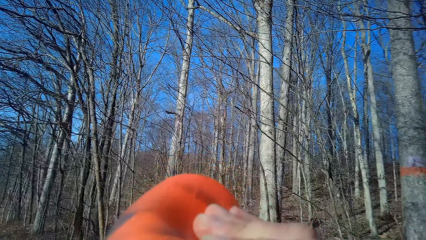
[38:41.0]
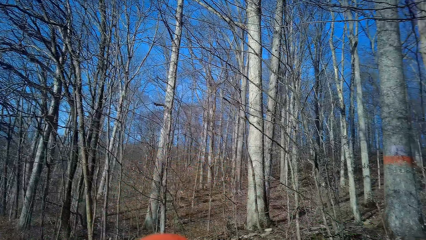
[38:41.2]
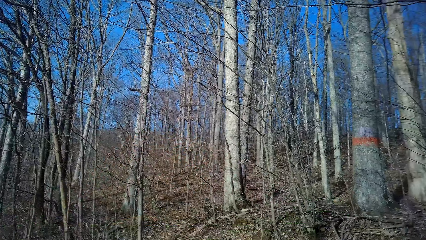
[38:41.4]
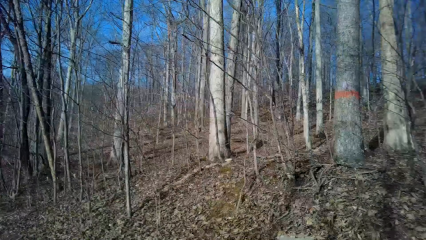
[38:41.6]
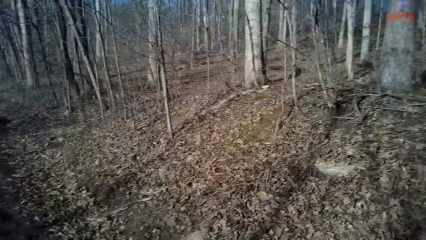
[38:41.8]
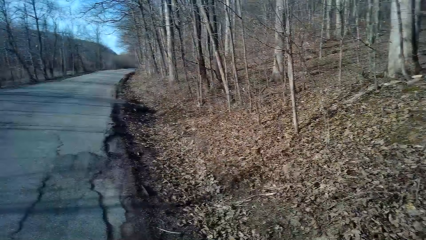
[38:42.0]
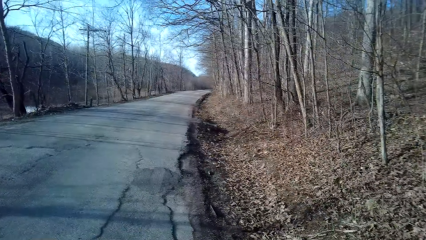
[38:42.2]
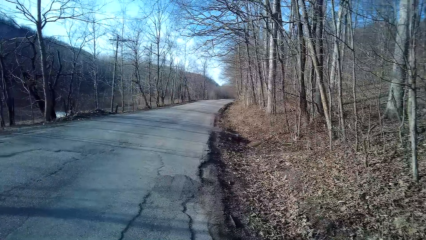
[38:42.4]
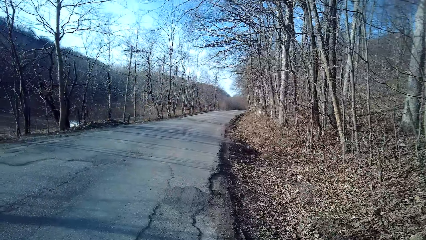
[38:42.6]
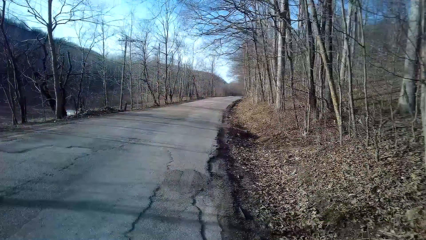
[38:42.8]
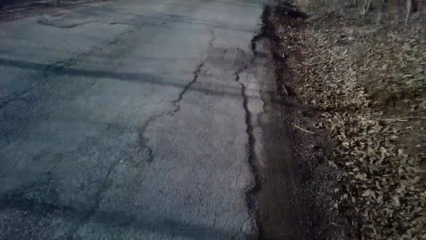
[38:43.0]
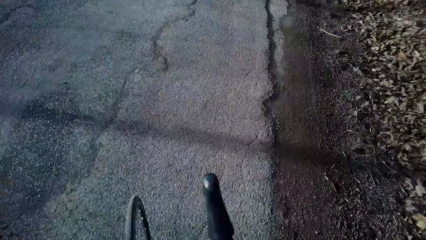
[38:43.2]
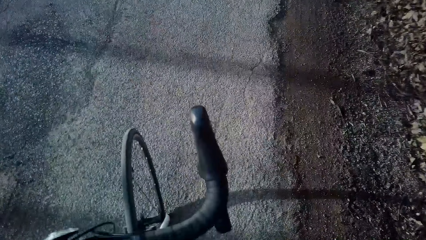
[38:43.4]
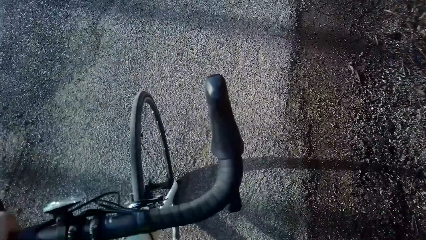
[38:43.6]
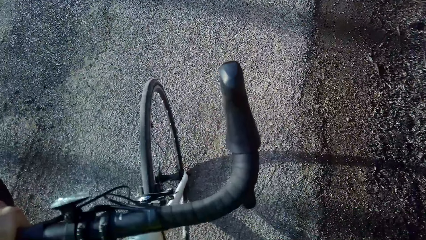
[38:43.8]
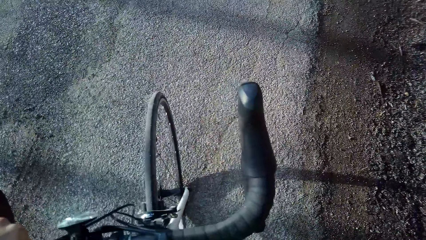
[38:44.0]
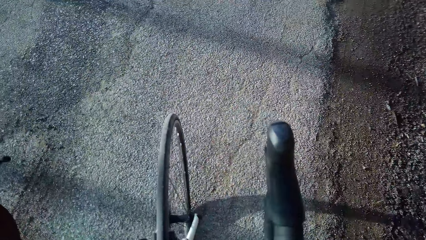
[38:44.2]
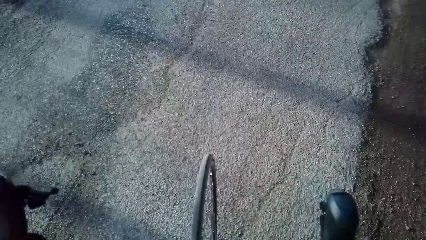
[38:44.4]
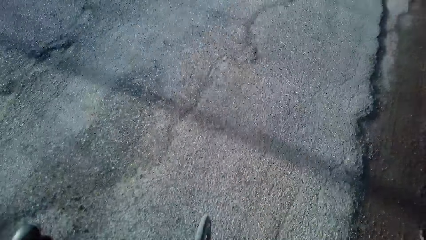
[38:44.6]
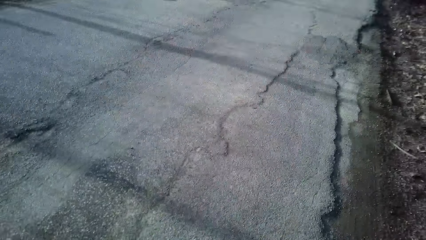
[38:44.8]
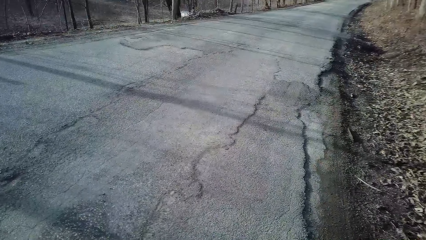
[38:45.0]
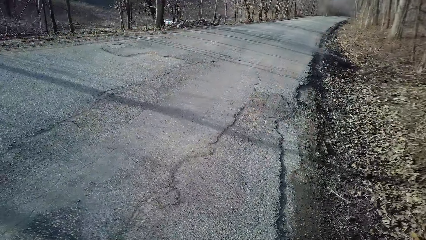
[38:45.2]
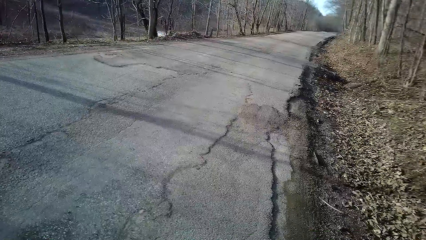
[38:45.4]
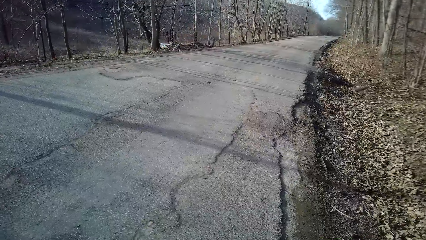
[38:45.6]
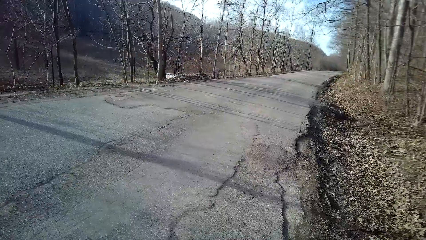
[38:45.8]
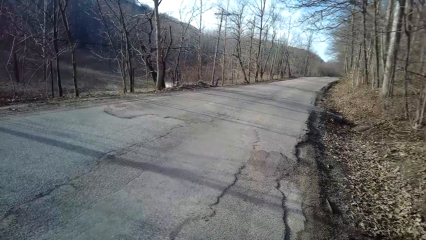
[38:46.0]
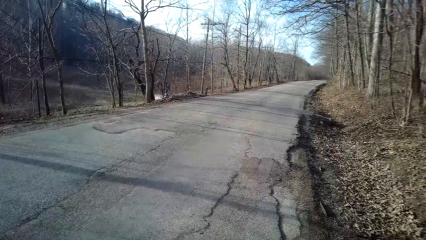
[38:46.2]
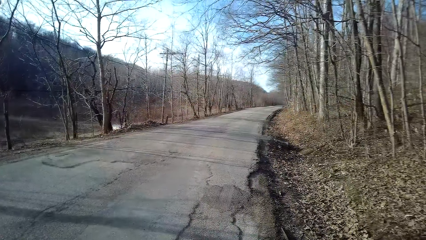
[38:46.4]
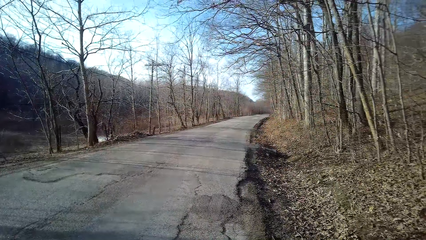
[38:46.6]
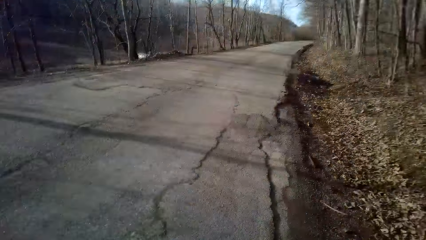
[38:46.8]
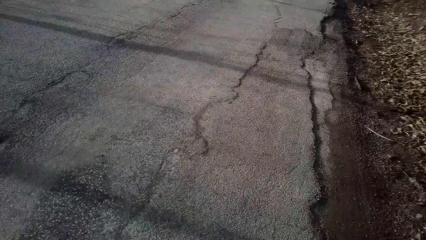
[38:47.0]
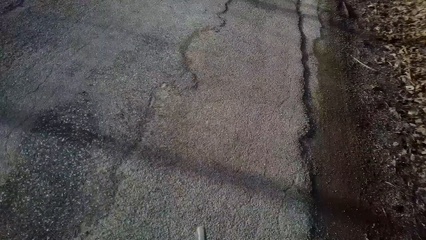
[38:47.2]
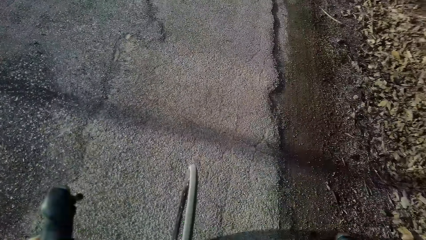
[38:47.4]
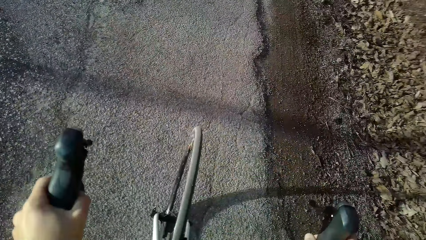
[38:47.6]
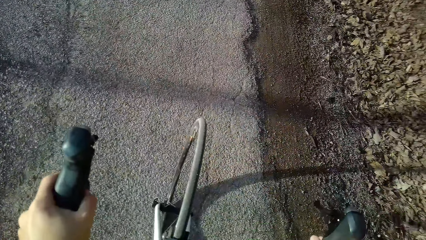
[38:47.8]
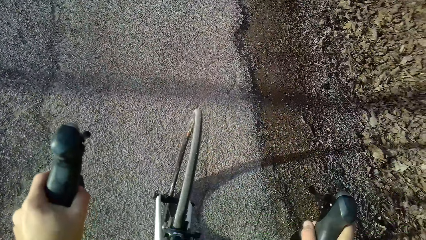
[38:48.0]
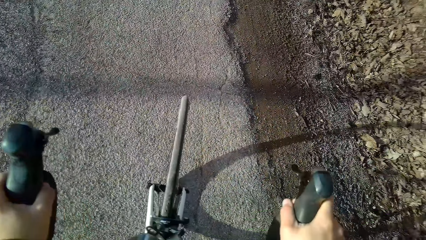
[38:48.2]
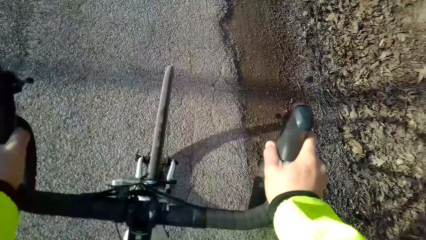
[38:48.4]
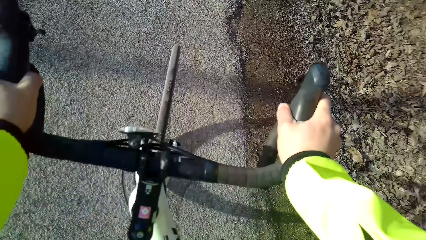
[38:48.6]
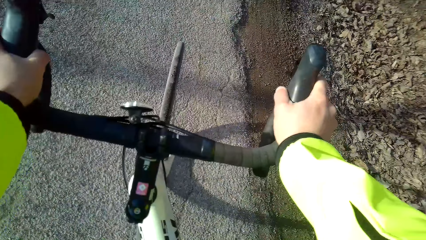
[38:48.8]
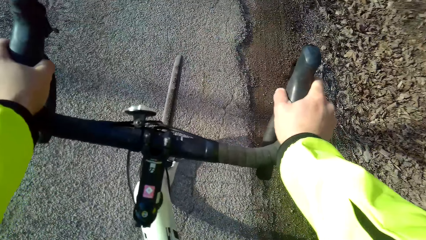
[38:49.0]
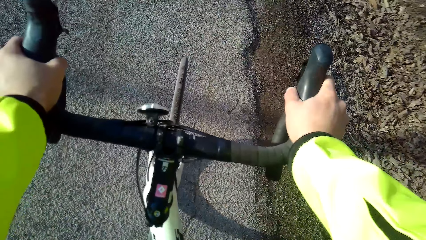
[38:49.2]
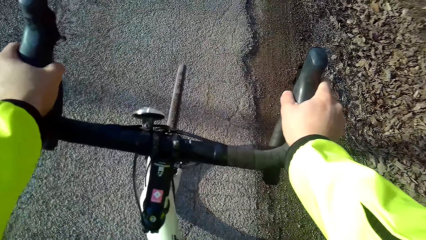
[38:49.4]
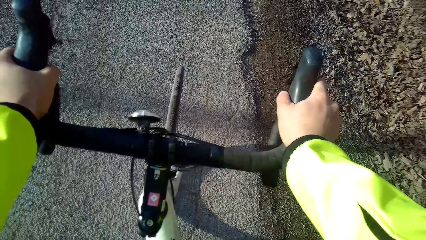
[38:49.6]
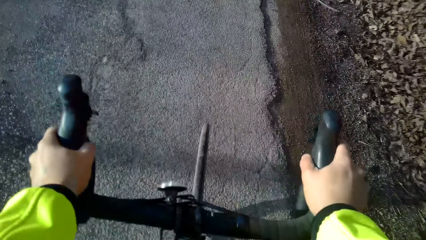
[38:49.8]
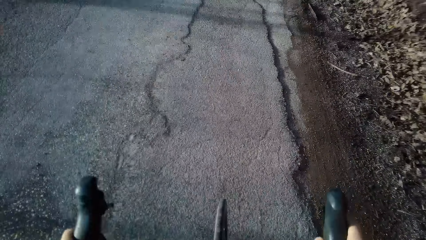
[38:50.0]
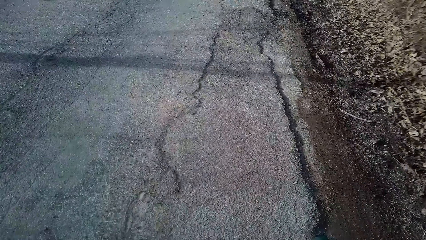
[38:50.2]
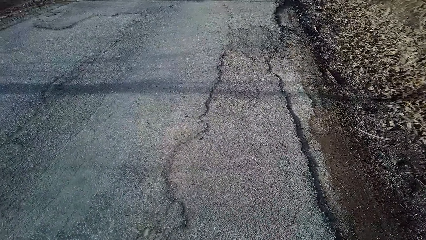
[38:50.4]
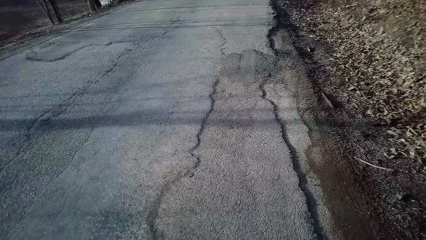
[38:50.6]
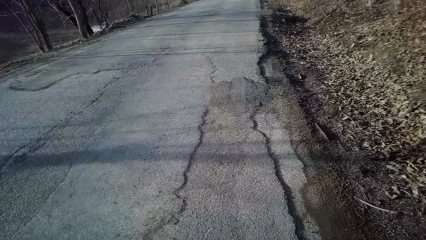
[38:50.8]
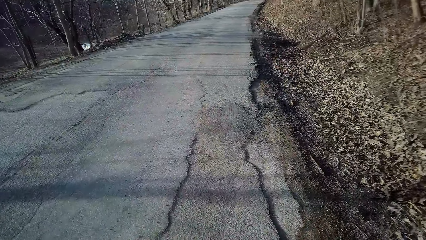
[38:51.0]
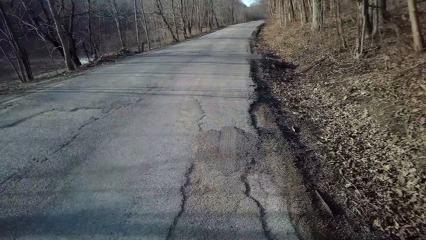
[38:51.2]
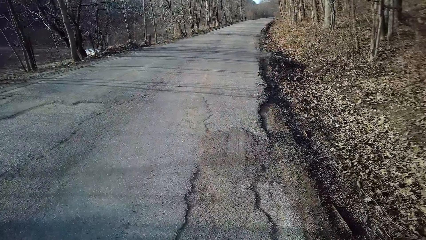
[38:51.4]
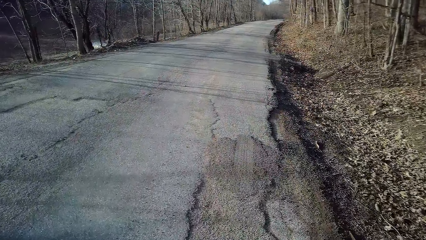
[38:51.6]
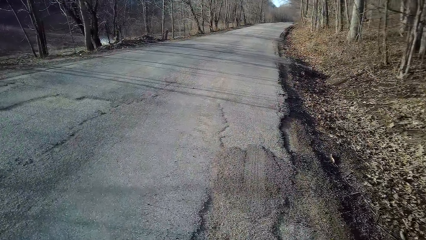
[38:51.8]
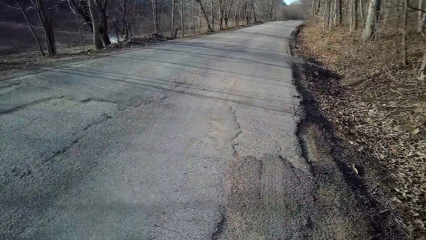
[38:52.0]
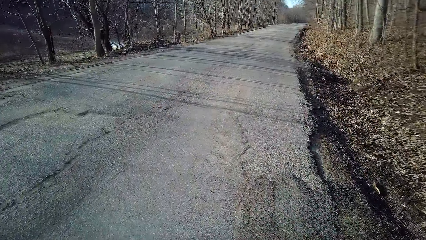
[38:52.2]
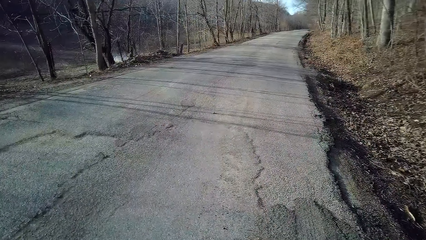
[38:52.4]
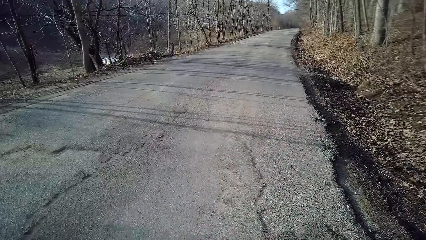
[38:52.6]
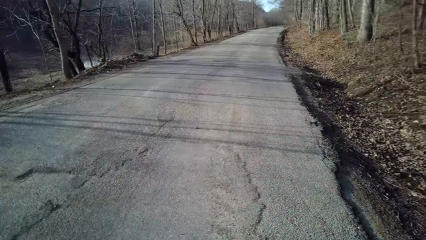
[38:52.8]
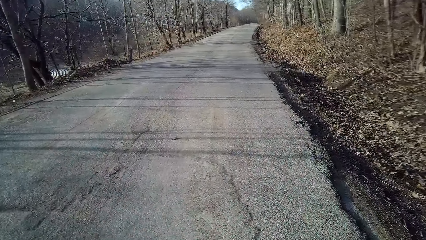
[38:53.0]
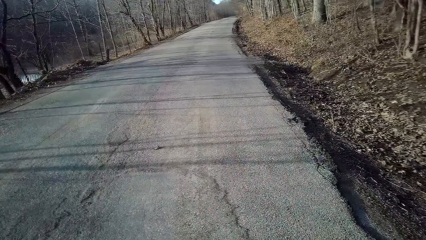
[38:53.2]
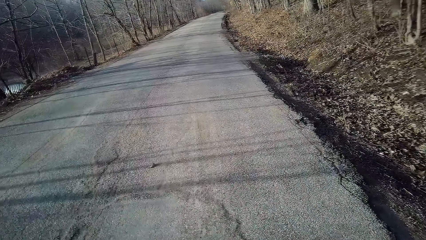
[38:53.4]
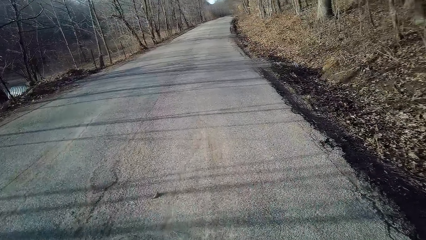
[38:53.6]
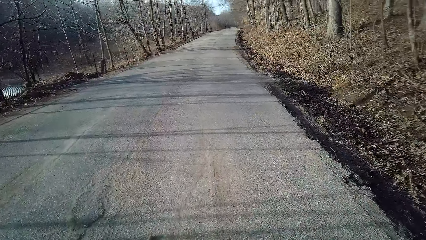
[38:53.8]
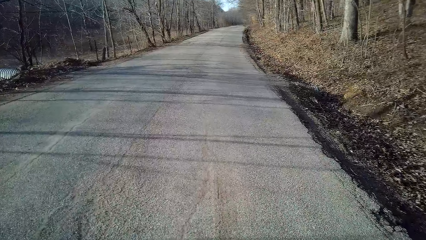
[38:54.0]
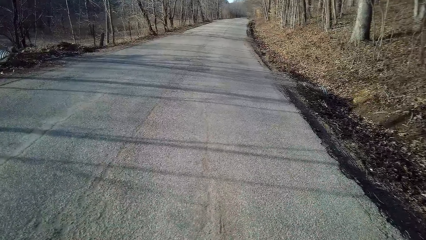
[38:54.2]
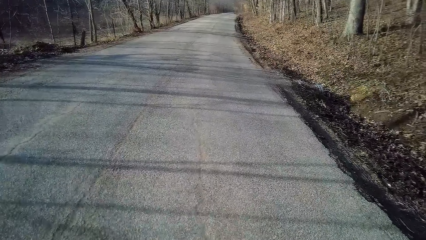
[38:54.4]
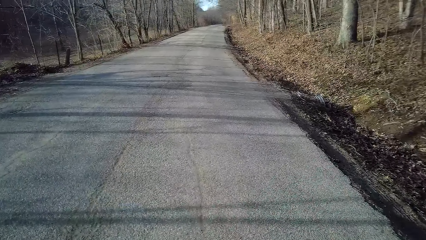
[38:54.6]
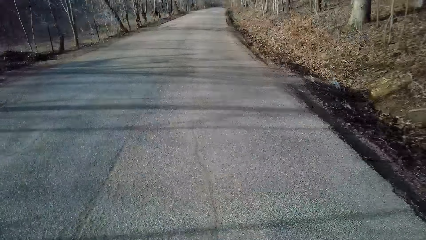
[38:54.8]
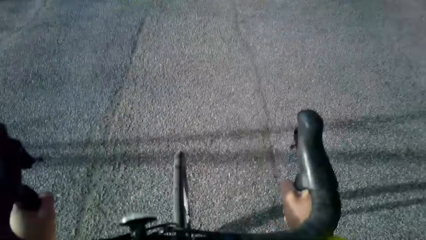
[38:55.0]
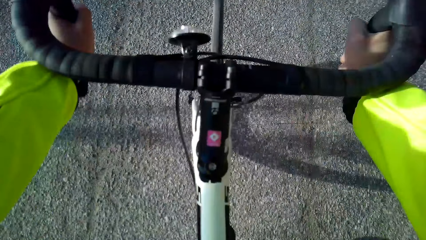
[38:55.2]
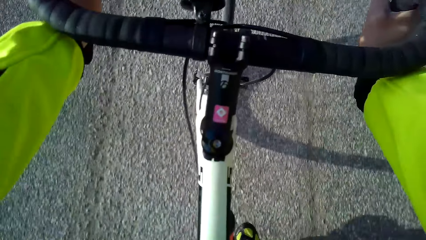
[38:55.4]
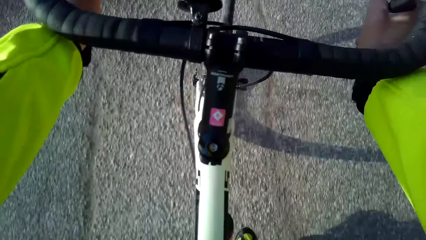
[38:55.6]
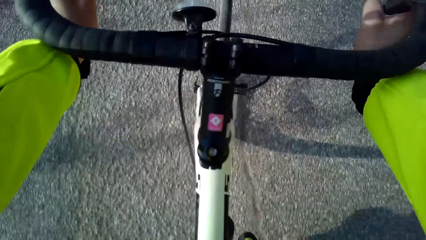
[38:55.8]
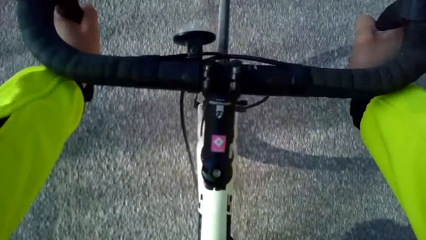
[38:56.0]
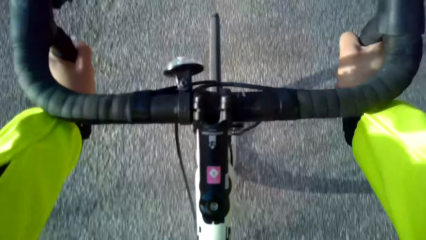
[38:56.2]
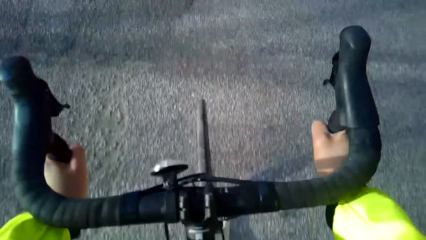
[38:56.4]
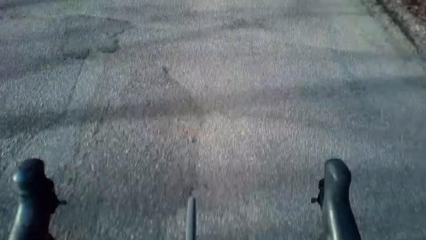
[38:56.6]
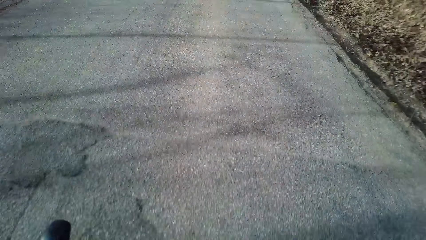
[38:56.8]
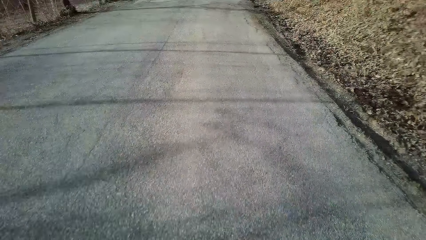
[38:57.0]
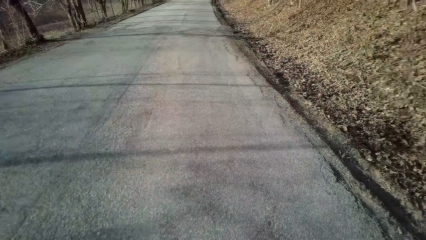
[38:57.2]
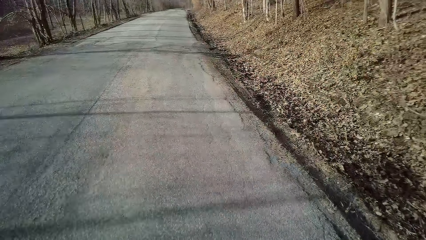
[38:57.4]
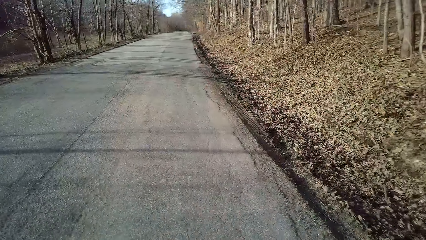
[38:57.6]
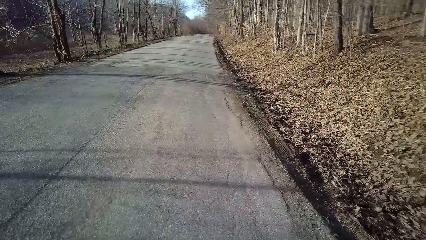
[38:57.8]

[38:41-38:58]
The camera wearer sips something in a bottle. They turn around. They hold a bicycle. They turn around. They ride the bicycle on the road. They hold the bicycle.
